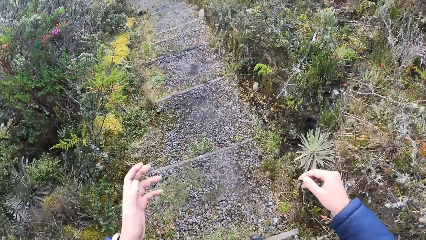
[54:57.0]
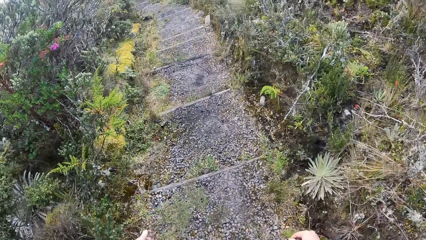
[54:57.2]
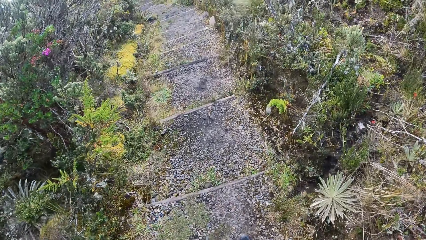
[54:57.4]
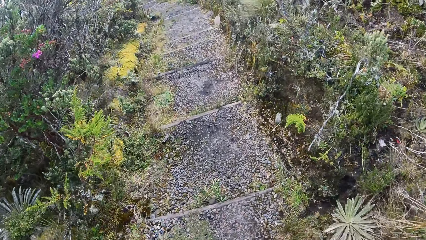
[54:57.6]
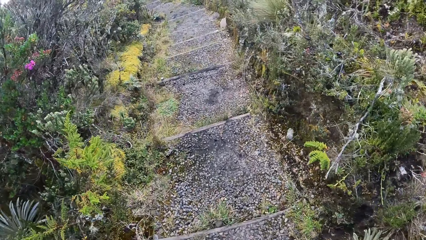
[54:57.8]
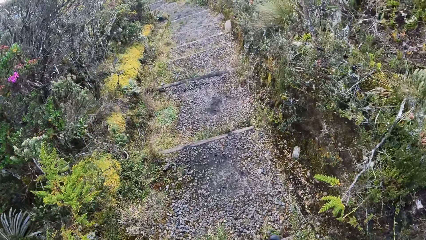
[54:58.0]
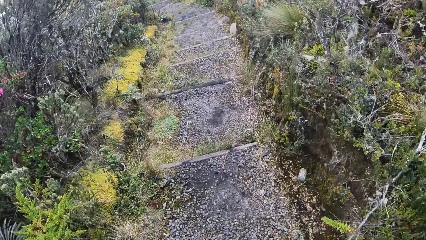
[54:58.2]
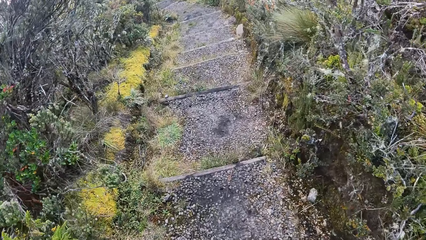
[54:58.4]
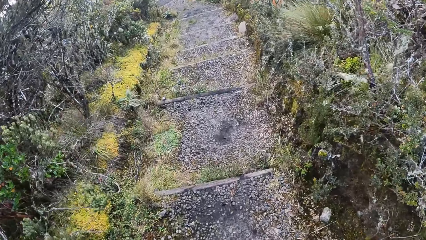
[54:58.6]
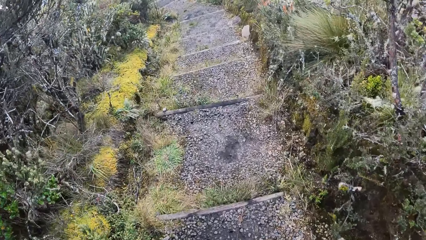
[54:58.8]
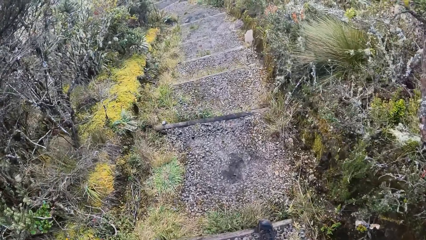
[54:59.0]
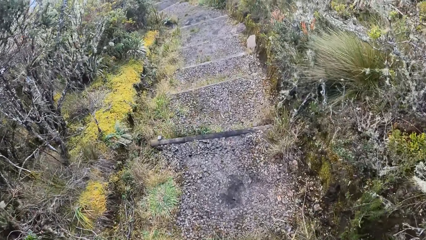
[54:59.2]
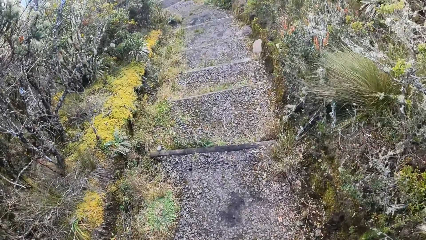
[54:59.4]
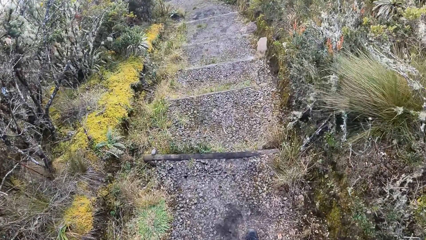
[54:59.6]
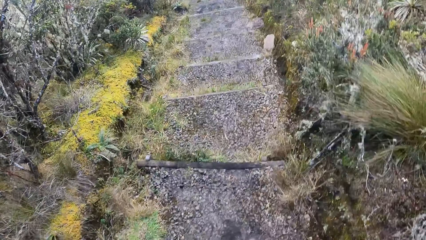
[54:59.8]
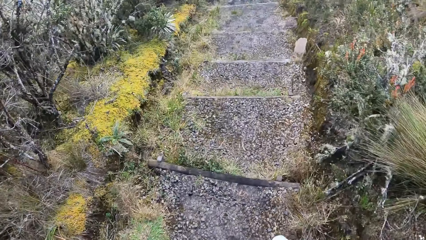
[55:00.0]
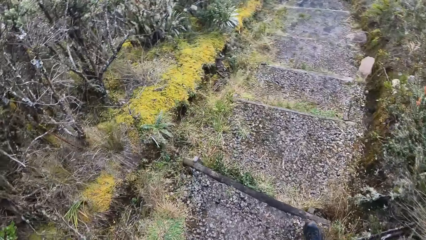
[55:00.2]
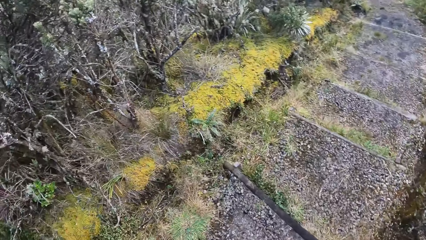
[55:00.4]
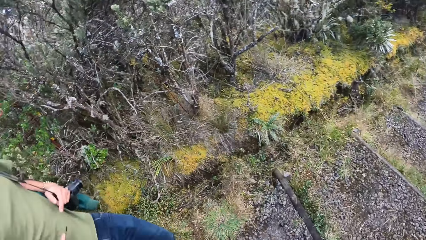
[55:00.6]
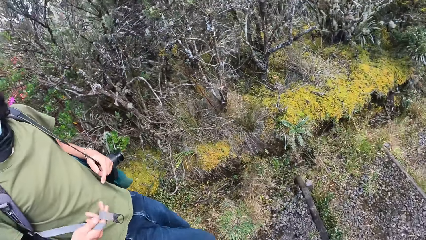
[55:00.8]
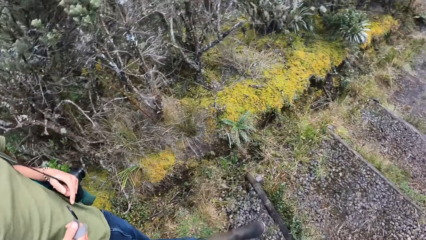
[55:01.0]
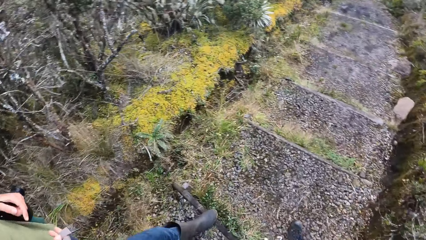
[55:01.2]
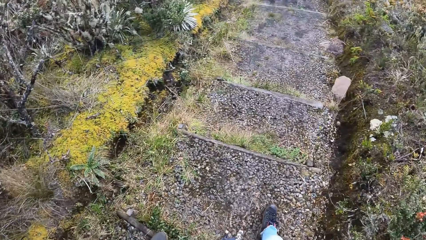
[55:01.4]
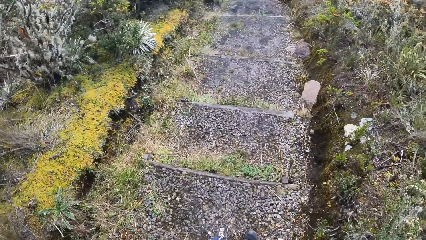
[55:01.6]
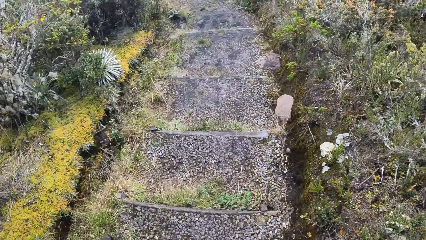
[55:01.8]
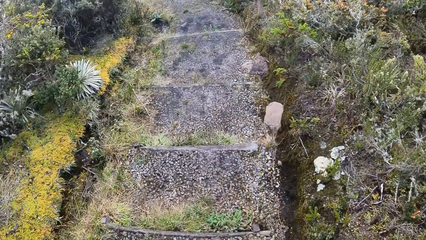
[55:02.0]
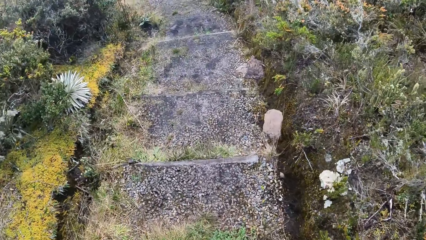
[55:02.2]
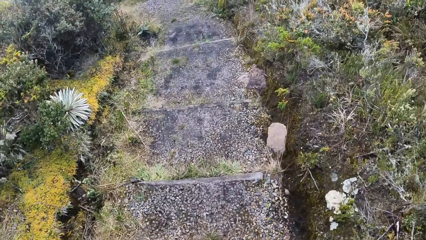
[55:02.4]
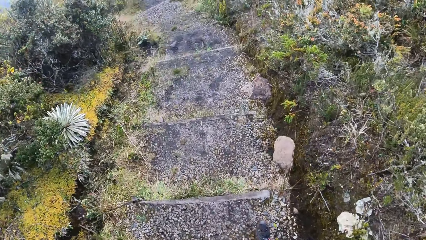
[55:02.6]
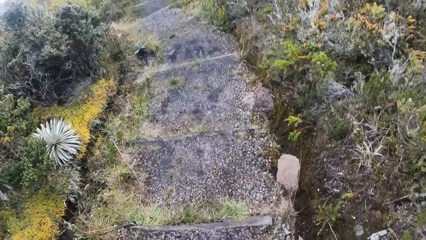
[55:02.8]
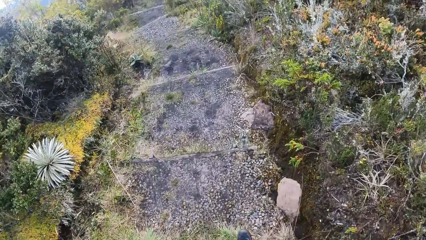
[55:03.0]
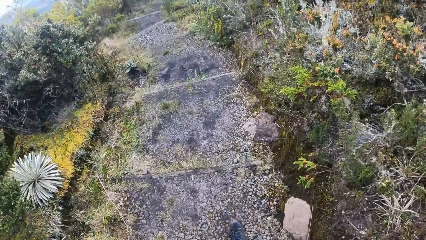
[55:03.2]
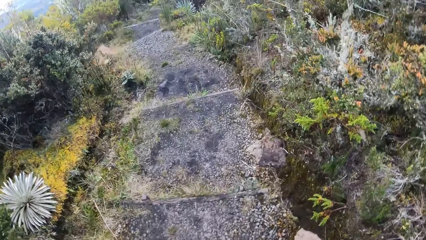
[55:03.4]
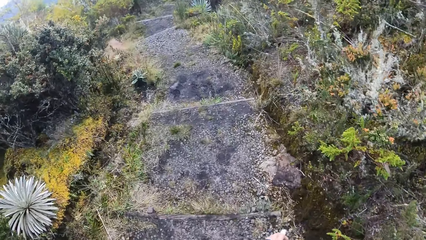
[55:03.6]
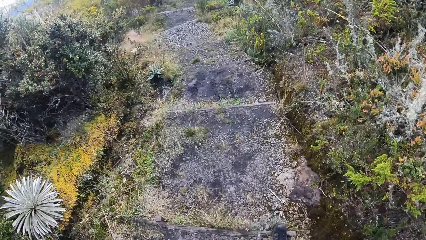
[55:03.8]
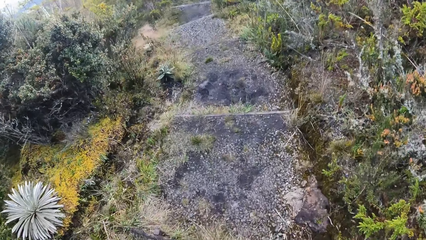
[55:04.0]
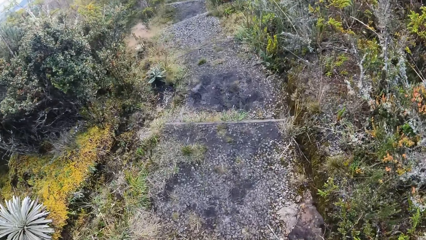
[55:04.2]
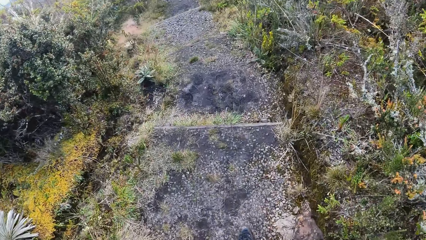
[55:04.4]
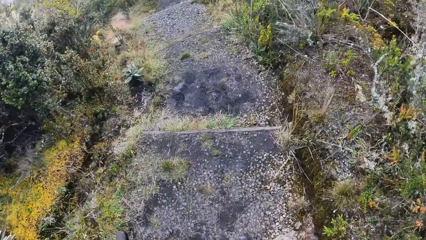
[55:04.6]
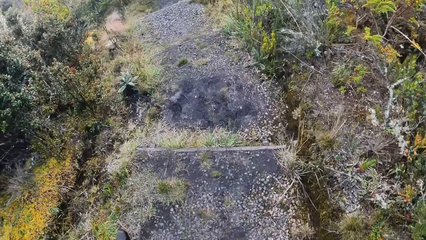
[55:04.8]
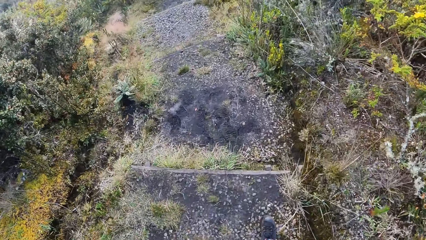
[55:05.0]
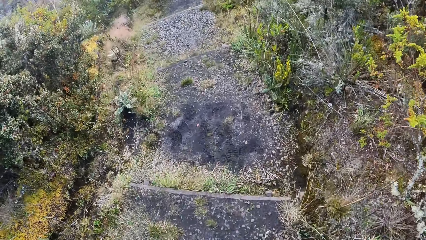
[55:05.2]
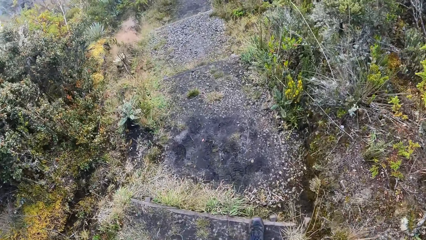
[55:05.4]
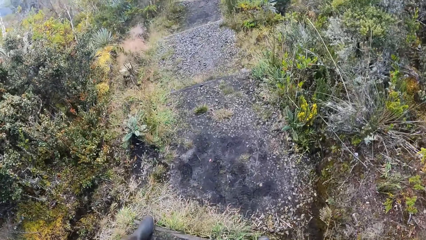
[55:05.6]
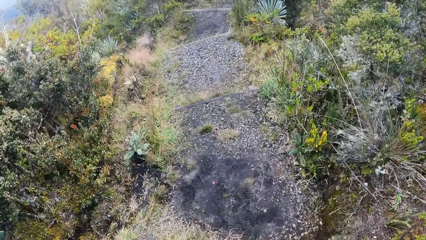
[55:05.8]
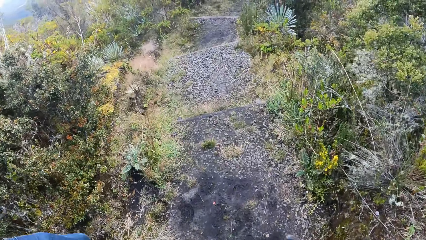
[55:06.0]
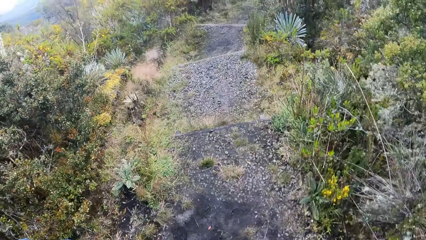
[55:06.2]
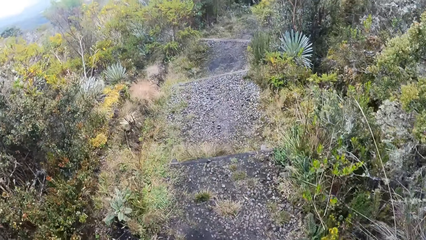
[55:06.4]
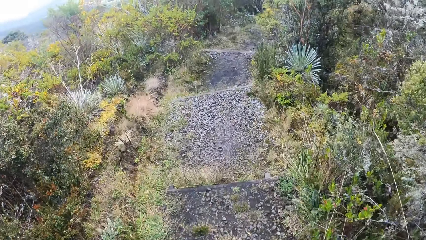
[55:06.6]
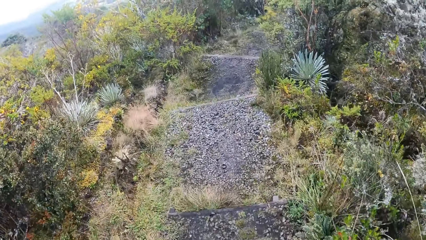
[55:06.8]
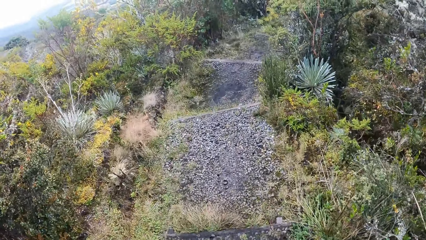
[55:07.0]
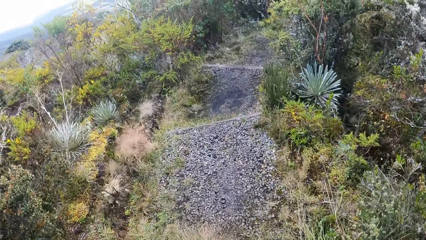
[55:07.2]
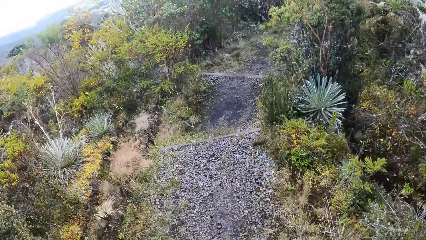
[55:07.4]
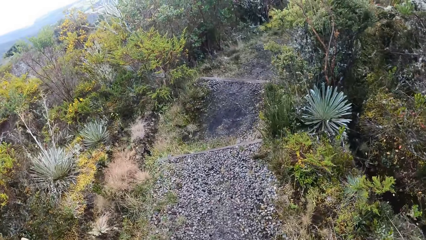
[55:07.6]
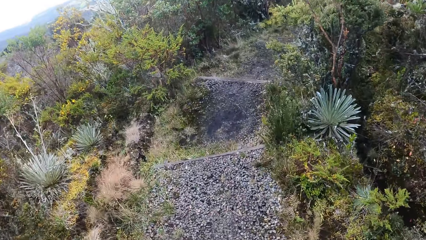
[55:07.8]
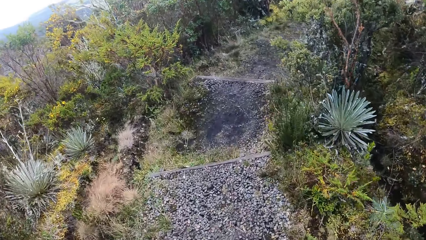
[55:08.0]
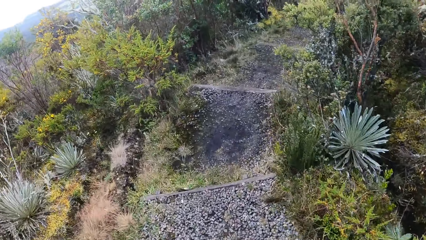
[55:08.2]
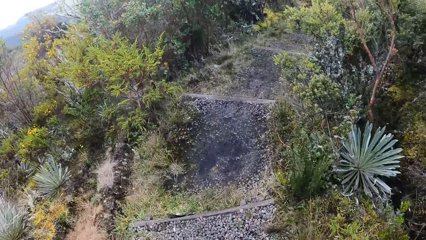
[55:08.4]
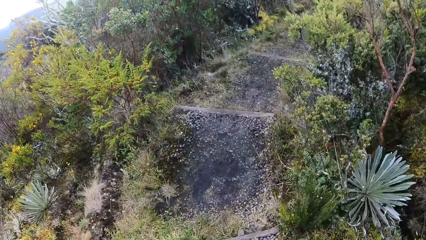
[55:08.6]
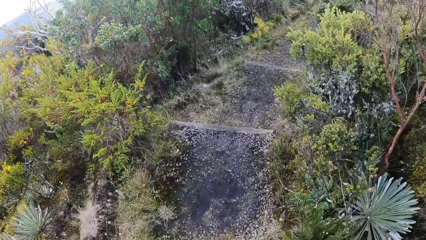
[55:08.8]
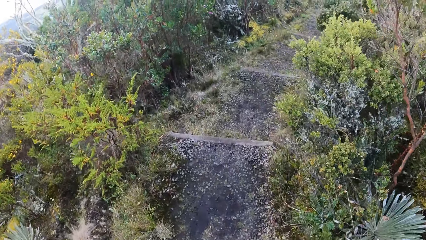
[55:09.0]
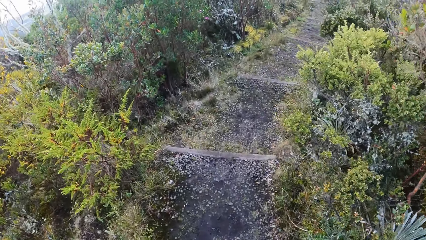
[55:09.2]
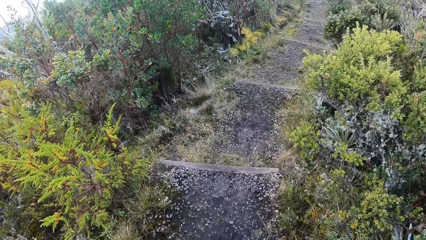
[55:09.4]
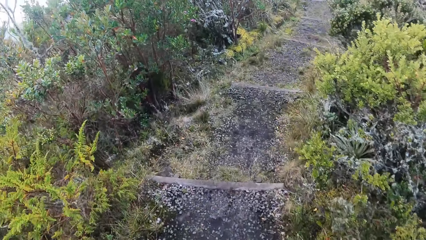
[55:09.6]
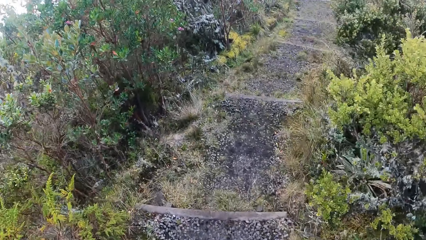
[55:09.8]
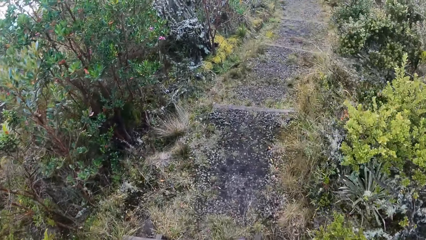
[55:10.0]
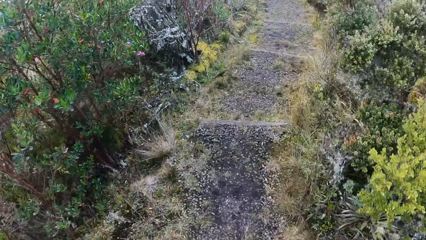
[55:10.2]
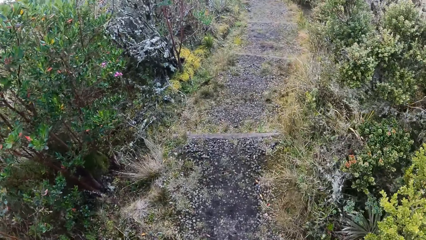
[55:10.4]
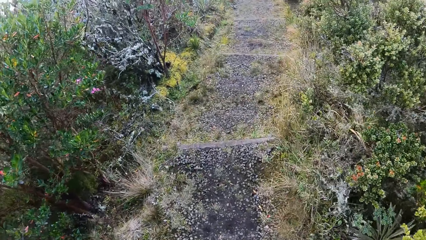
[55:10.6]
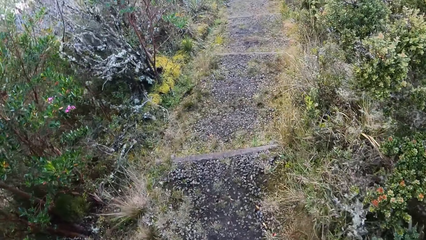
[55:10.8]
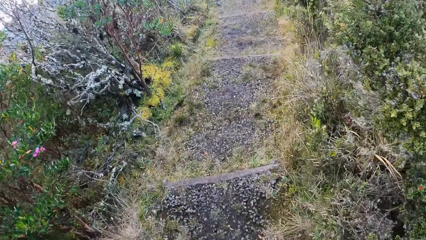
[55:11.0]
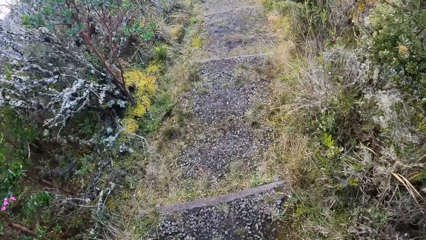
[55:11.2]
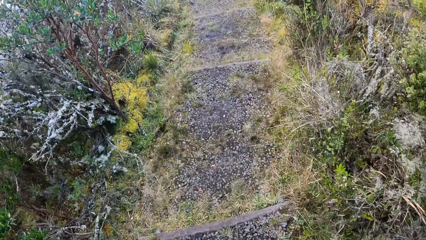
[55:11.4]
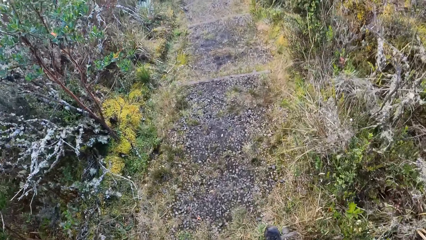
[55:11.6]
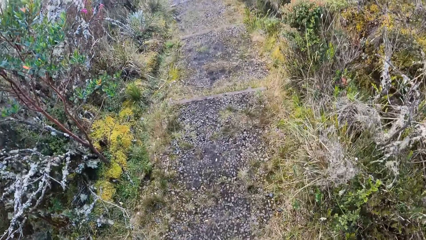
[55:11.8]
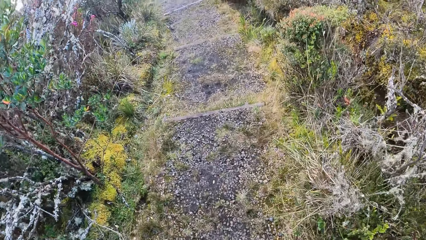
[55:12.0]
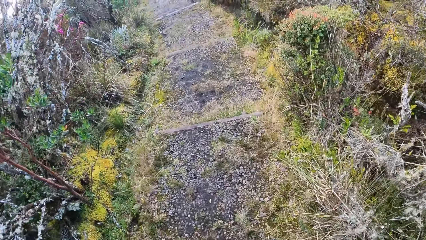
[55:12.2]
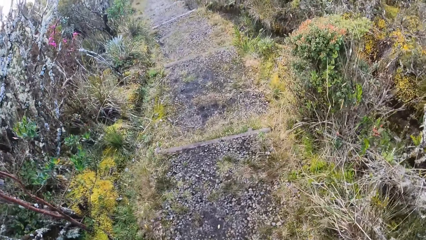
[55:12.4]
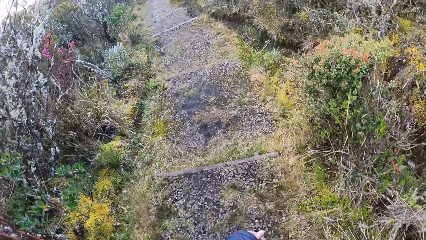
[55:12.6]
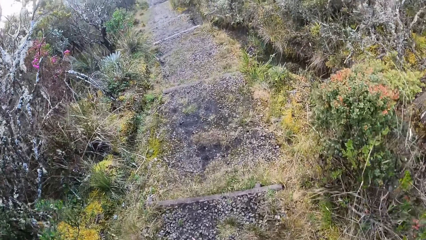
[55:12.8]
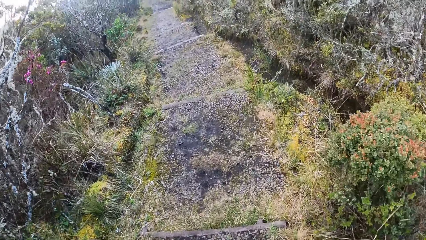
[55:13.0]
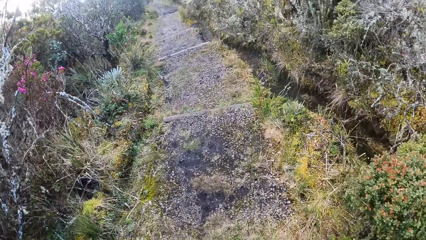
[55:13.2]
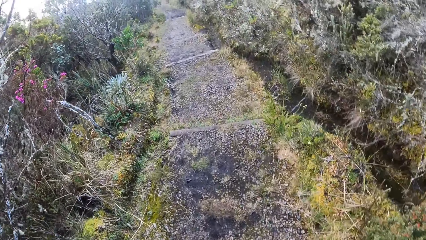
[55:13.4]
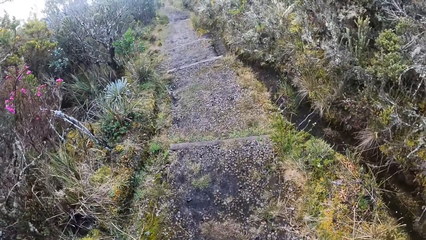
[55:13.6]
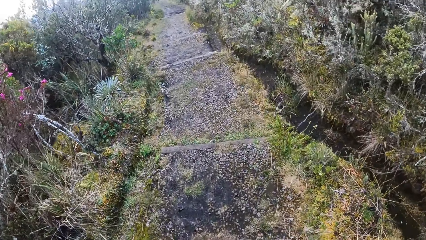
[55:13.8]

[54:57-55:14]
The camera wearer turns around. A man walks down the stairs. The camera wearer walks down the stairs on the mountain.
